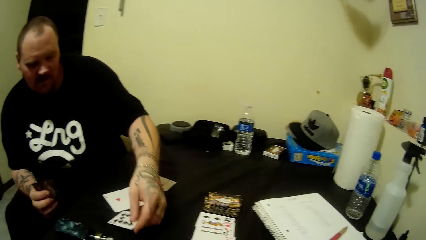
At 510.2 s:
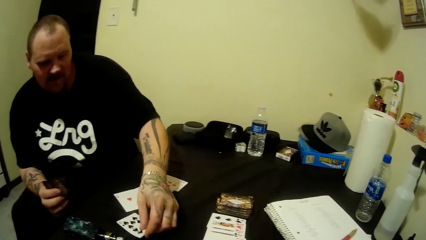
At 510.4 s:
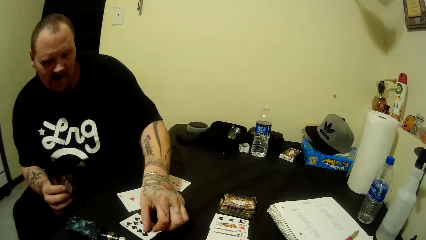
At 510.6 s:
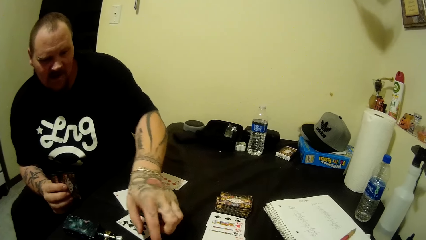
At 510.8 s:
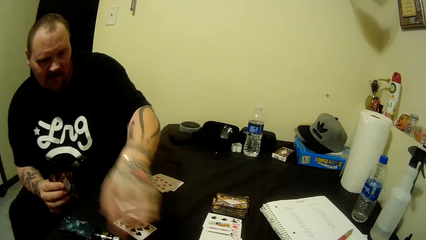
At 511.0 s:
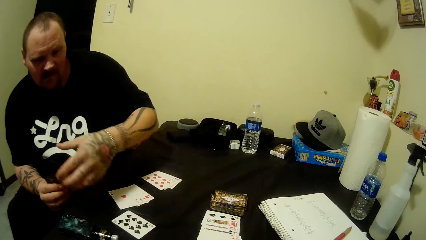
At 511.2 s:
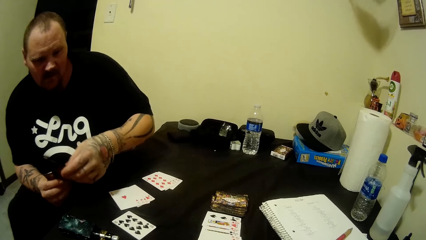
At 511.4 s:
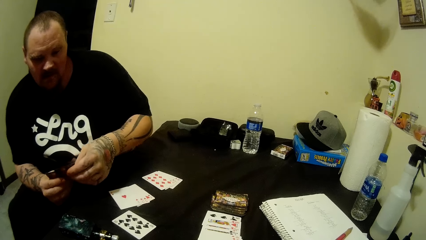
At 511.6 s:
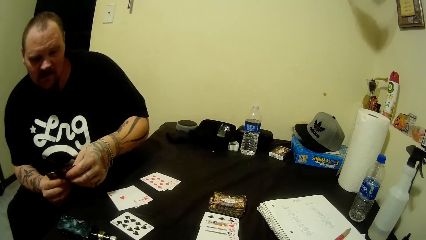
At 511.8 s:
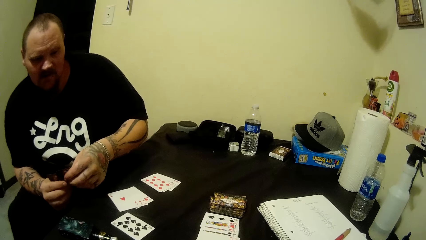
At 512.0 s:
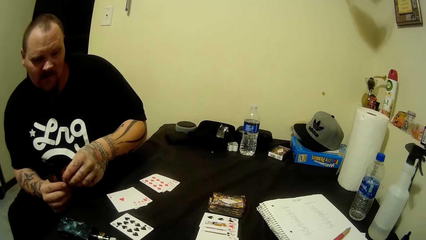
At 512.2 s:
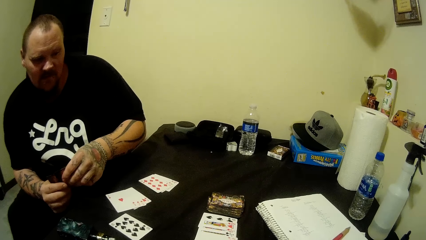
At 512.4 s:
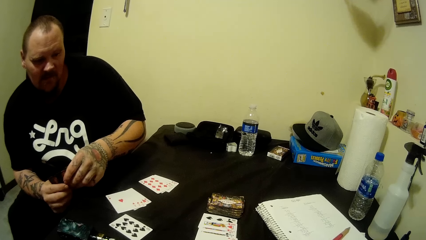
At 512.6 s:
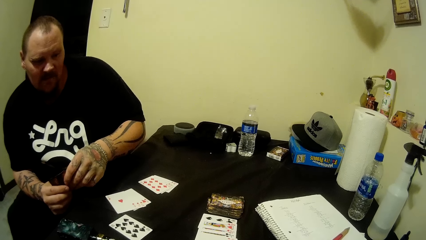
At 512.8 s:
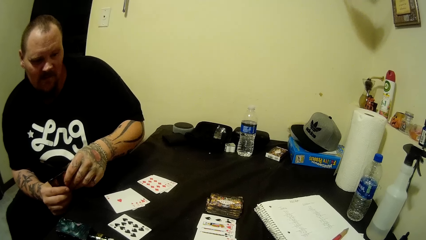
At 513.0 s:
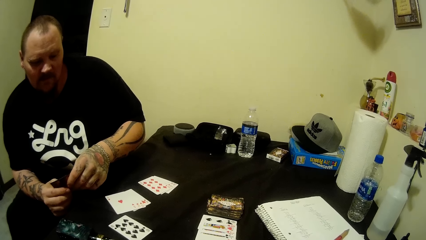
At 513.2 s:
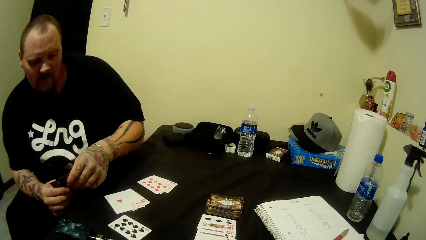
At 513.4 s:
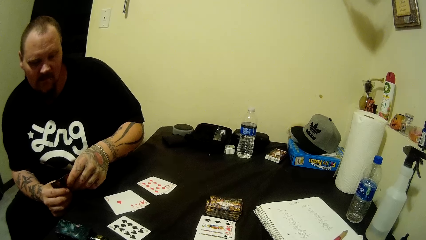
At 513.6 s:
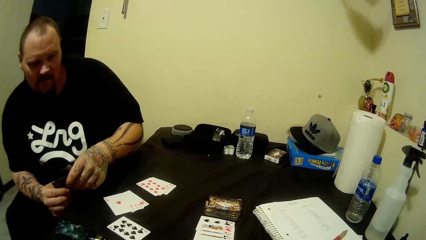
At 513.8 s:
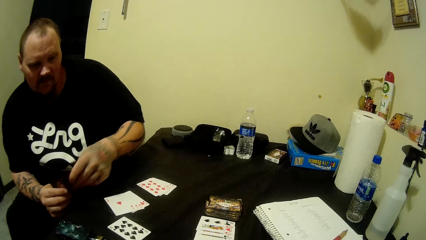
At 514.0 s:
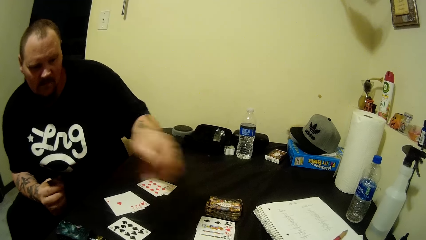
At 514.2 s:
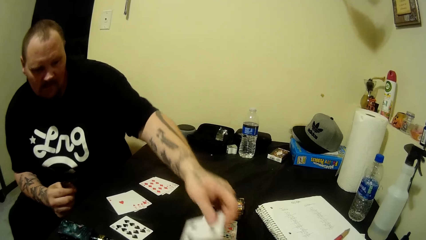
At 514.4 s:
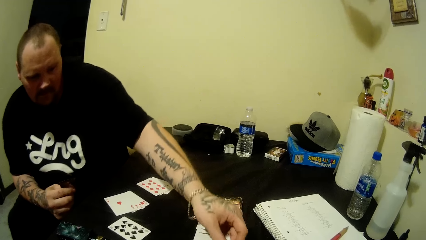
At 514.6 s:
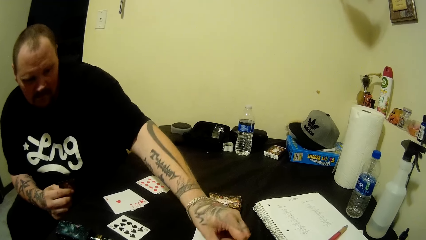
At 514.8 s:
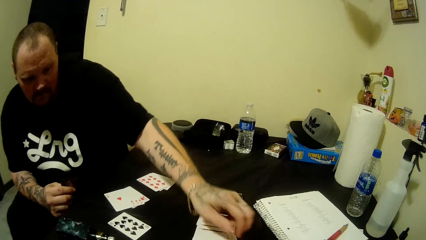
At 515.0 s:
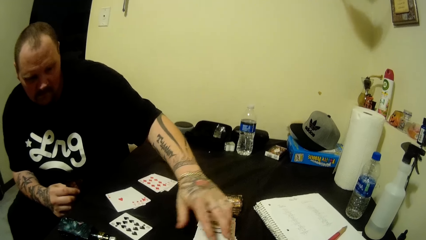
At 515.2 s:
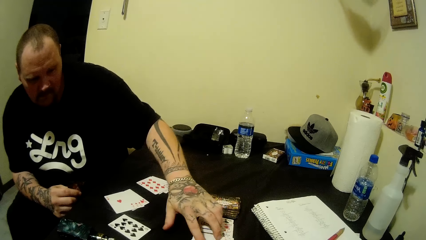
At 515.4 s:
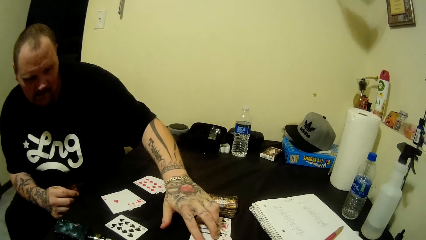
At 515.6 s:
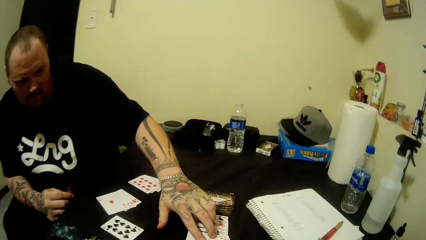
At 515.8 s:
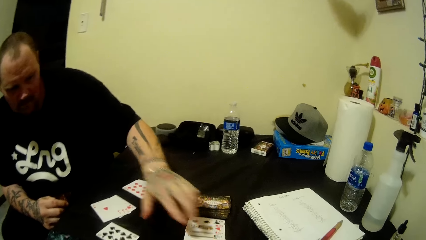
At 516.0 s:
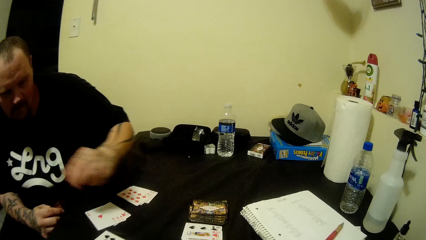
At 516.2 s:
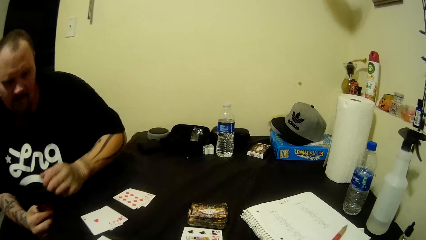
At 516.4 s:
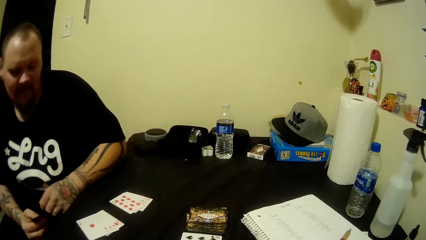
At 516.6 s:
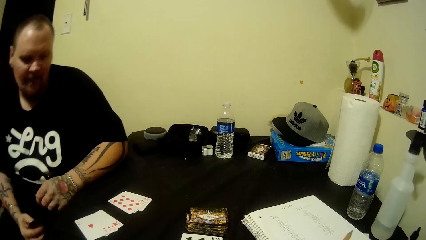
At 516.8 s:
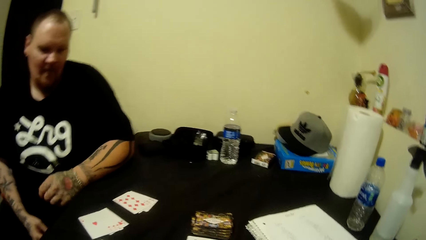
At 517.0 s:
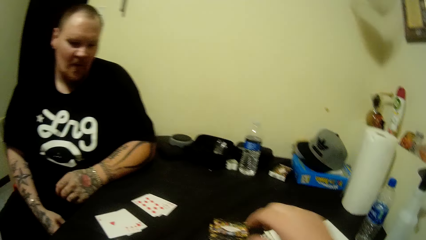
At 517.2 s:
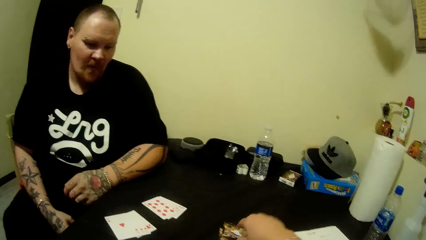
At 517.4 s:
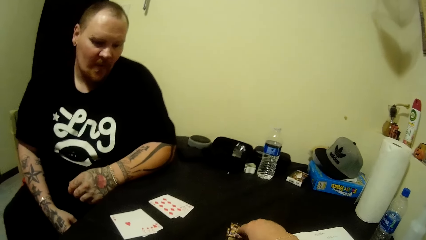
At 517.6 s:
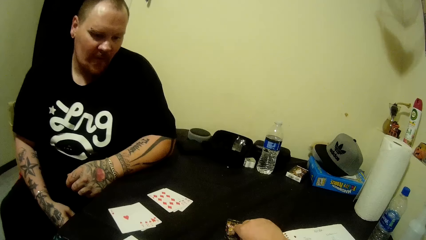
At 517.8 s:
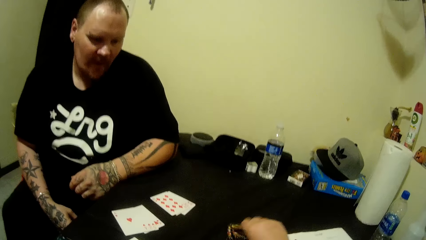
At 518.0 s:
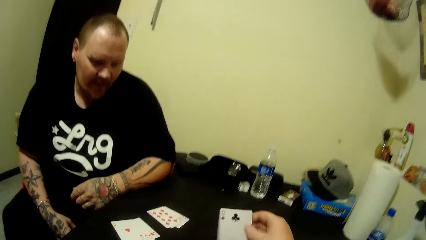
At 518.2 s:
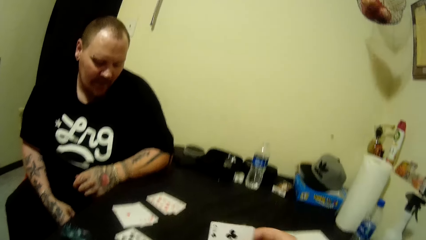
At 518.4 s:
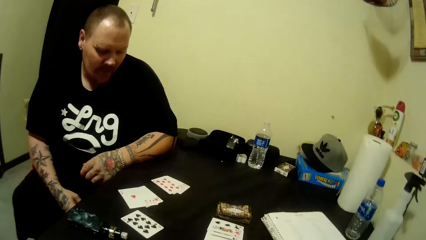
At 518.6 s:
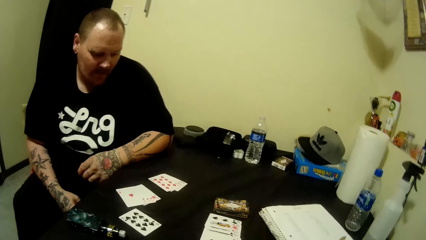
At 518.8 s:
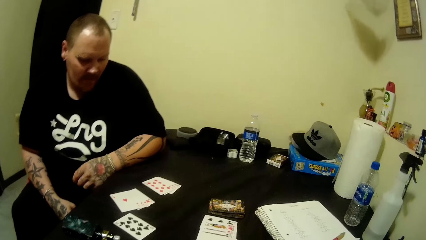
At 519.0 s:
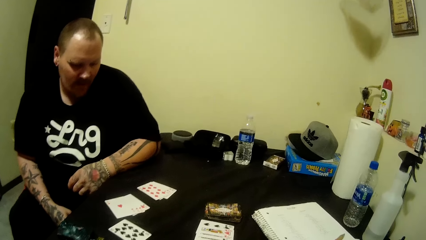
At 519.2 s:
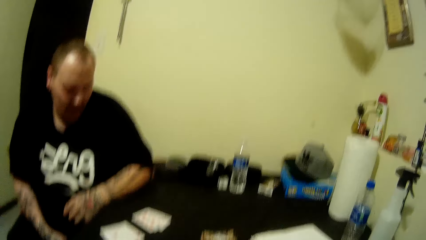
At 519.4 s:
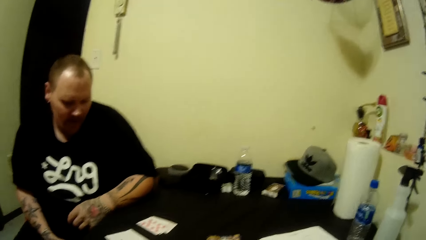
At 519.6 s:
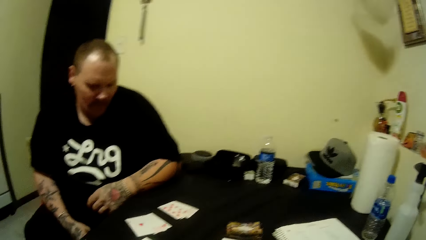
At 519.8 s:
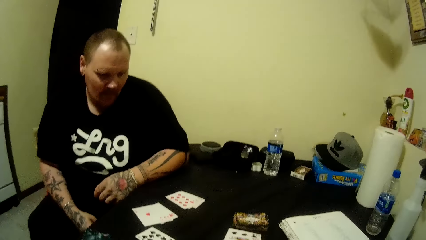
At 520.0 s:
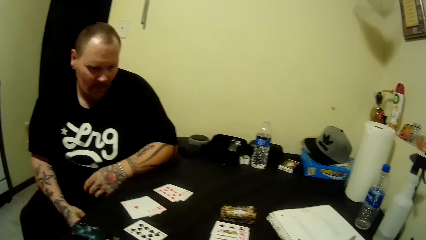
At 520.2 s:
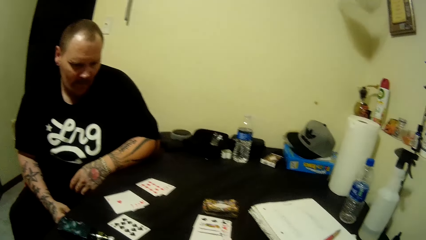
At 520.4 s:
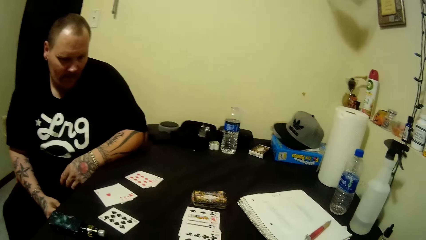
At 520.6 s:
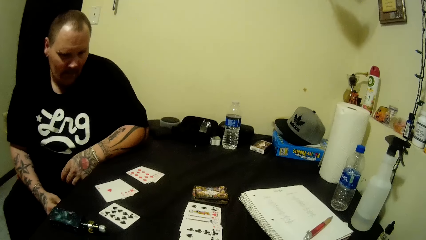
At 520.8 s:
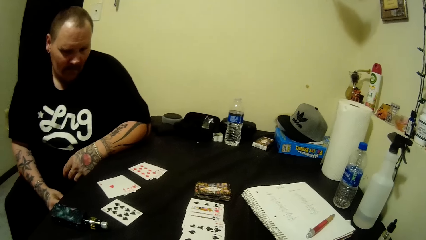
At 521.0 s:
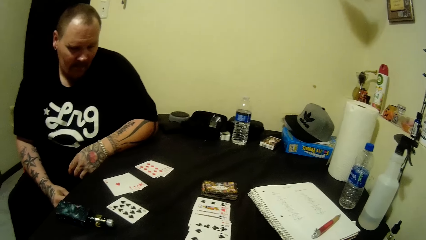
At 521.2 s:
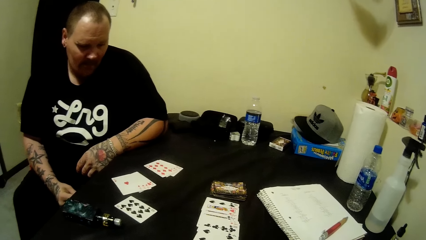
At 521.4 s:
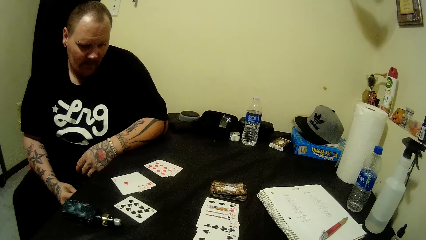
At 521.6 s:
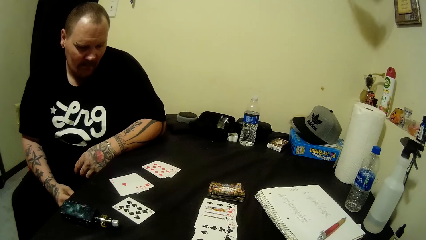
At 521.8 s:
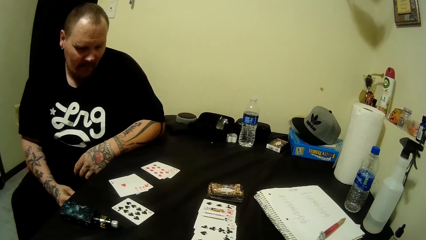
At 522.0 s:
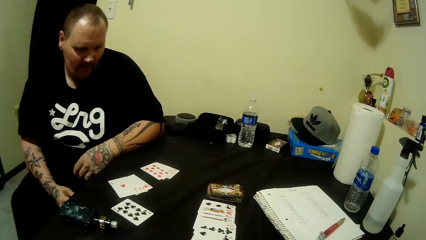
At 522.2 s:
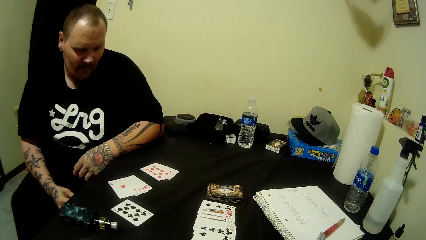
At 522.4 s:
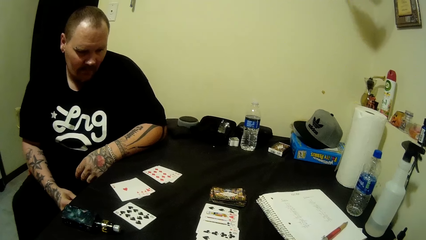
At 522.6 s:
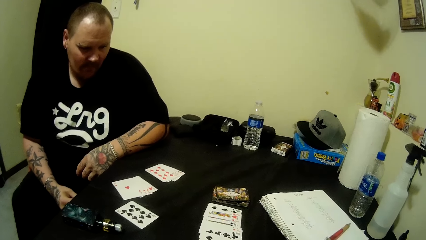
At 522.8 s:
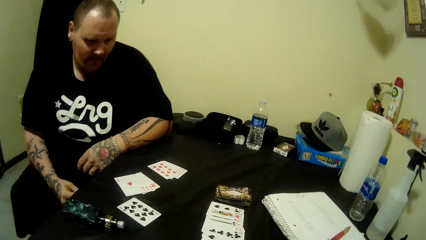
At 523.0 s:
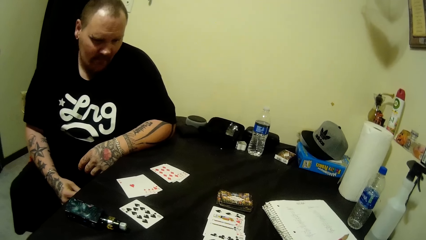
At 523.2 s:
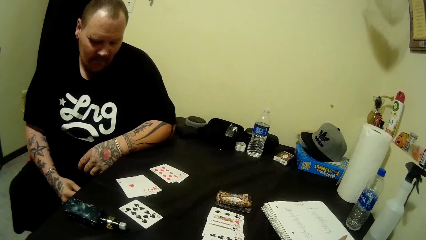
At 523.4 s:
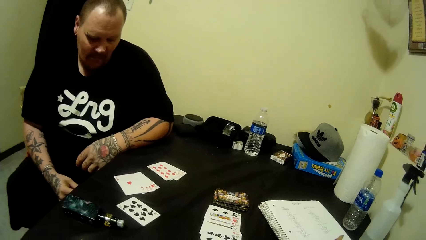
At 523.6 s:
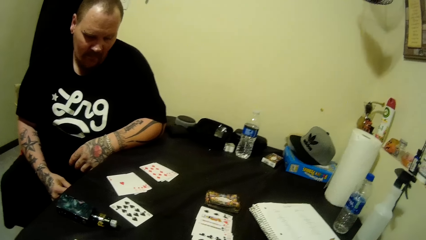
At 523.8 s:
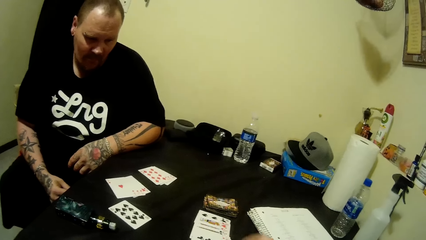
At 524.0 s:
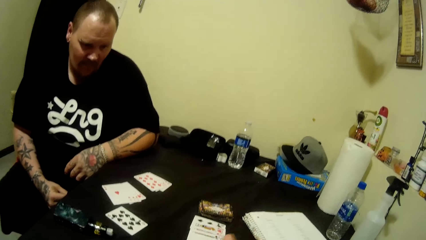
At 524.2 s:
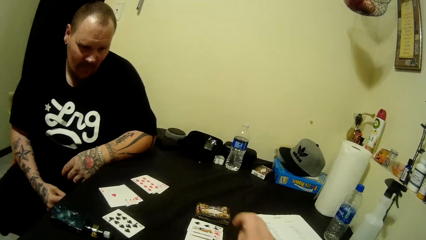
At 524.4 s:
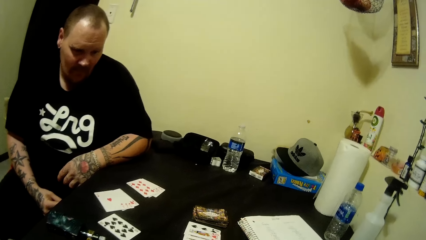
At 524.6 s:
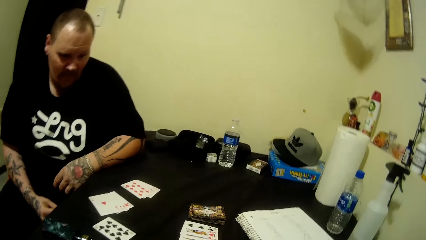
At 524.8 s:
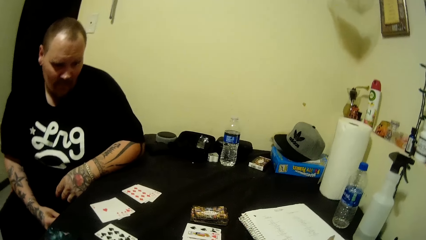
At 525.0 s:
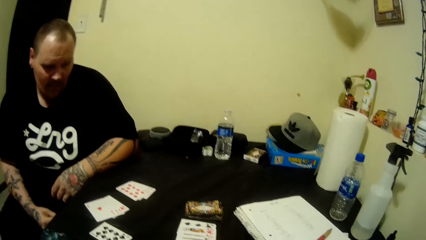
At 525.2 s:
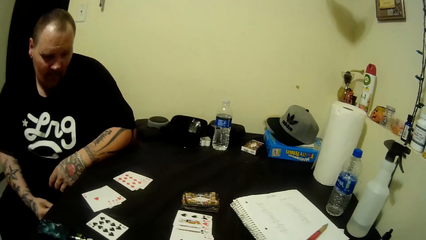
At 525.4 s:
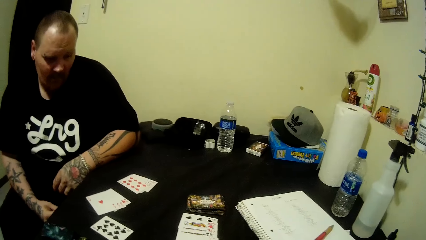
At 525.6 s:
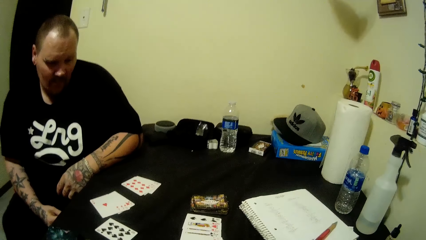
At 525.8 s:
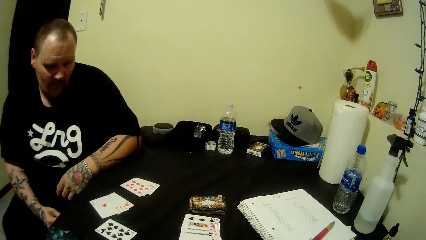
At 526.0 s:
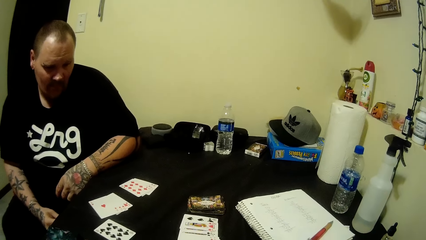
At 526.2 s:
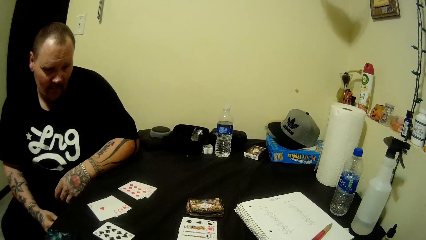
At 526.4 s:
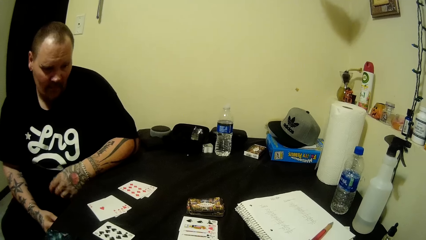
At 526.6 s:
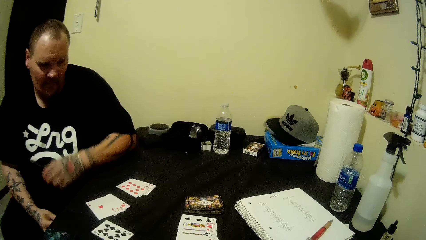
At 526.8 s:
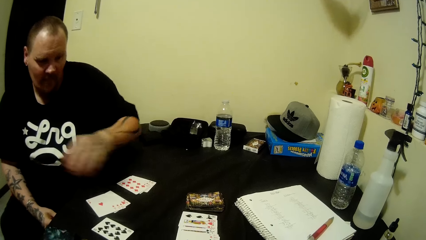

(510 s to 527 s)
The camera wearer plays the playing cards. A man drops cards on the table with his left hand. The camera wearer holds the playing cards by both hands. They play the playing cards. They hold the playing cards by both hands. They pick a card from the table with their right hand. The man plays the playing cards. The camera wearer shakes their right fingers.
